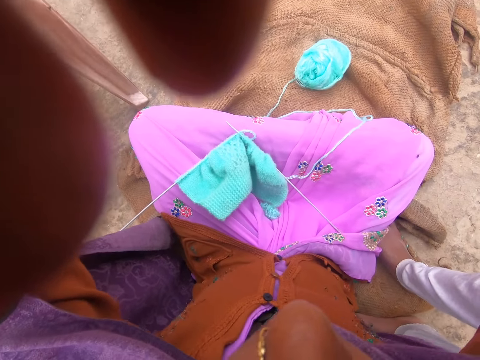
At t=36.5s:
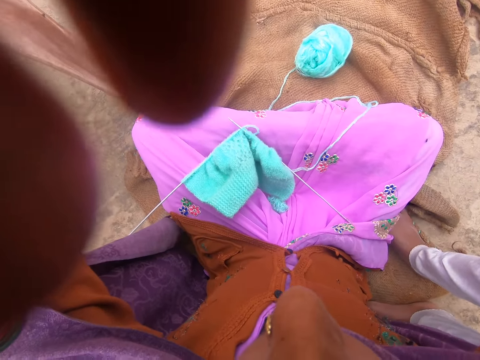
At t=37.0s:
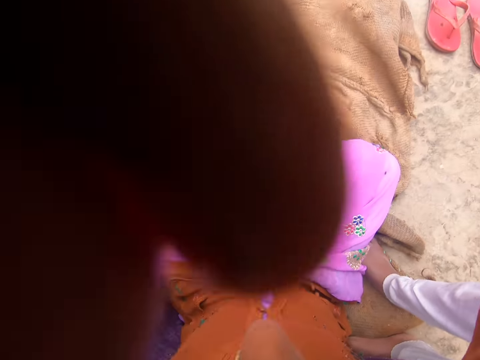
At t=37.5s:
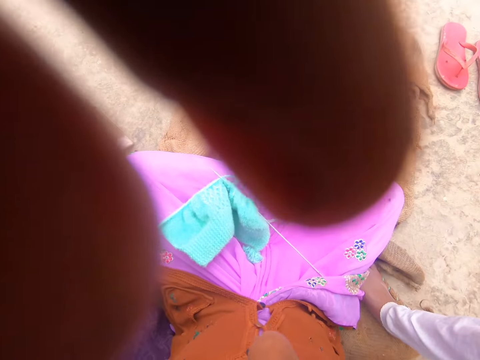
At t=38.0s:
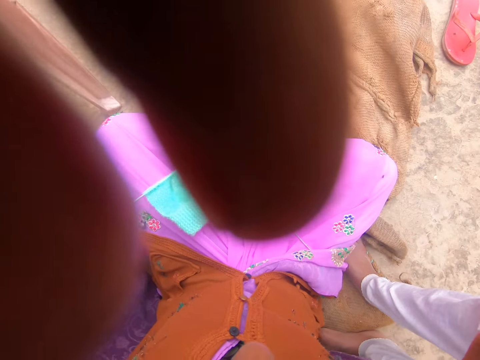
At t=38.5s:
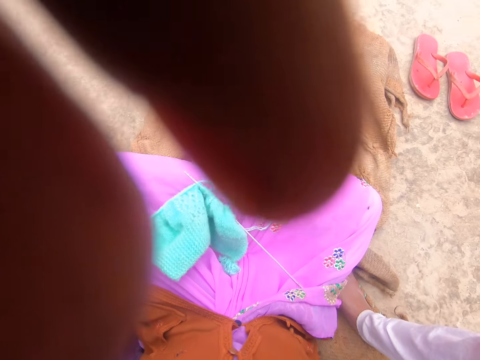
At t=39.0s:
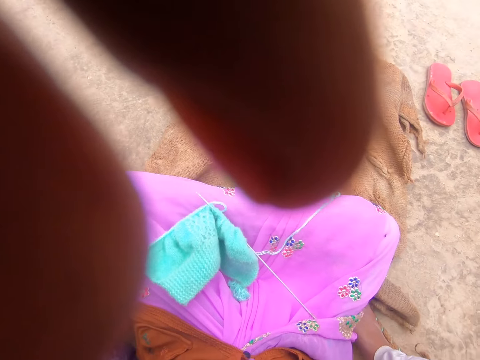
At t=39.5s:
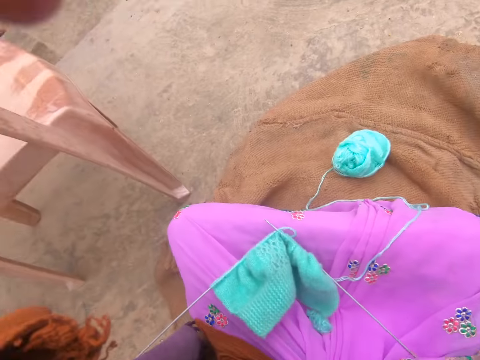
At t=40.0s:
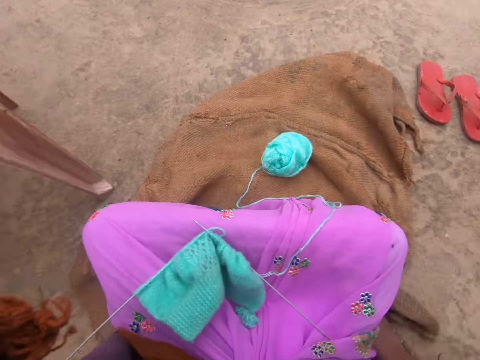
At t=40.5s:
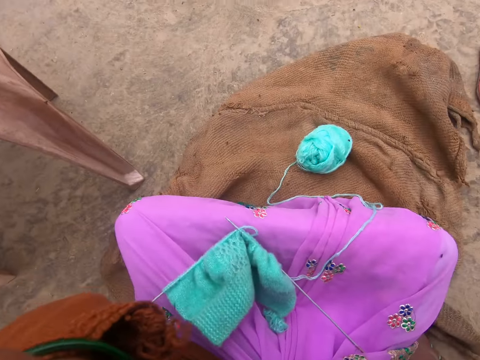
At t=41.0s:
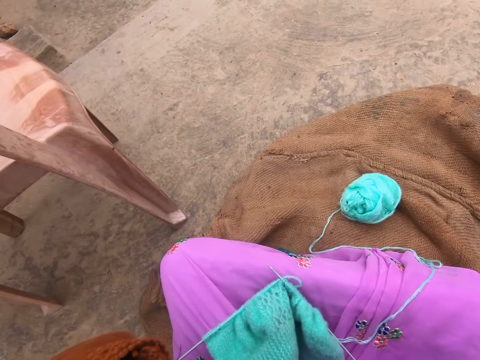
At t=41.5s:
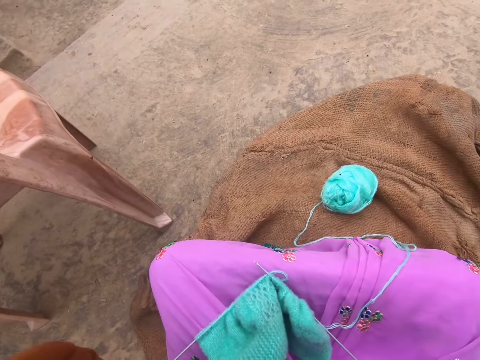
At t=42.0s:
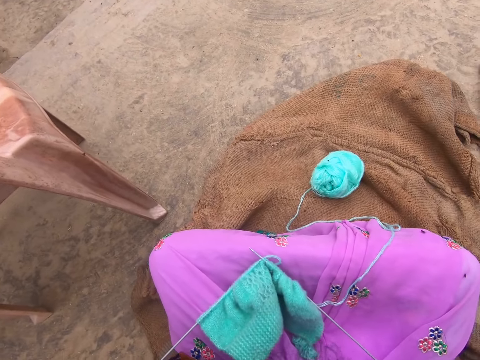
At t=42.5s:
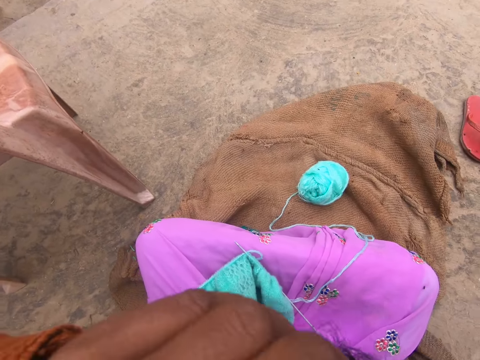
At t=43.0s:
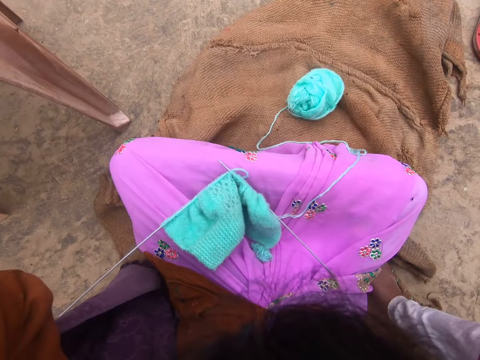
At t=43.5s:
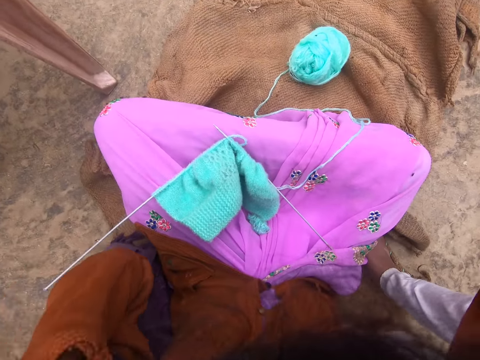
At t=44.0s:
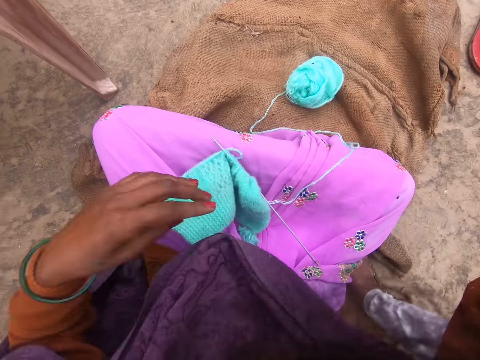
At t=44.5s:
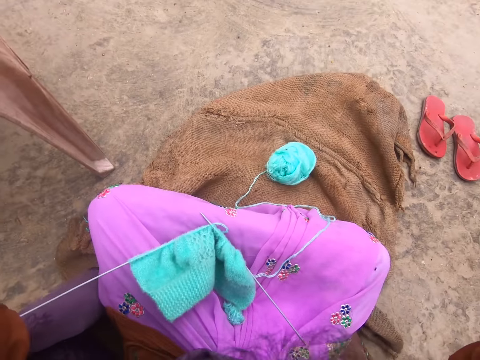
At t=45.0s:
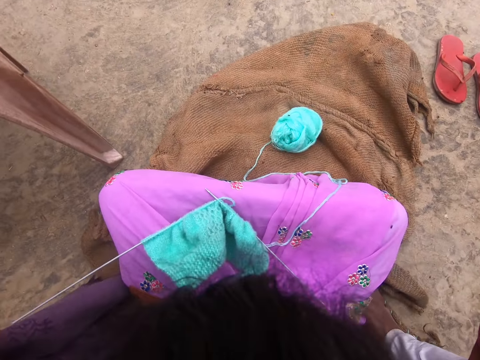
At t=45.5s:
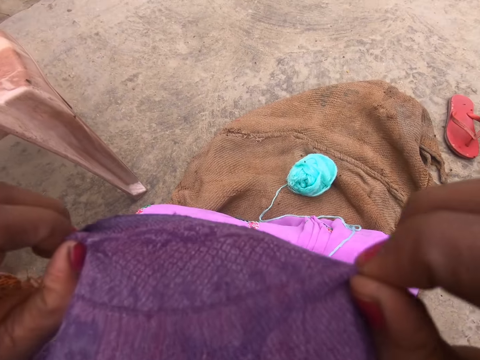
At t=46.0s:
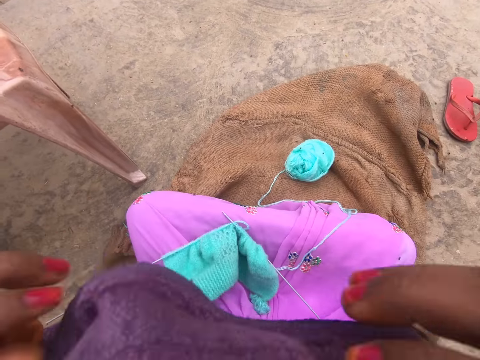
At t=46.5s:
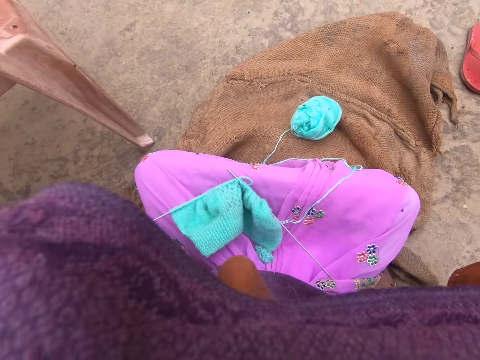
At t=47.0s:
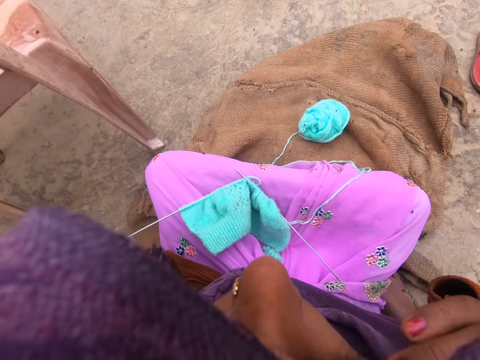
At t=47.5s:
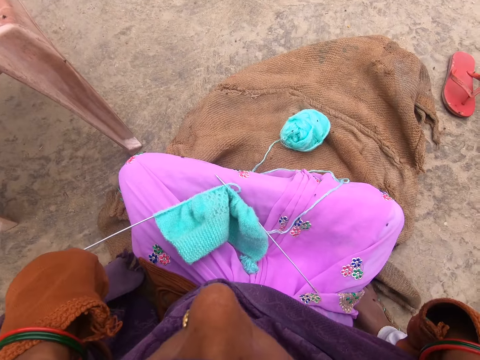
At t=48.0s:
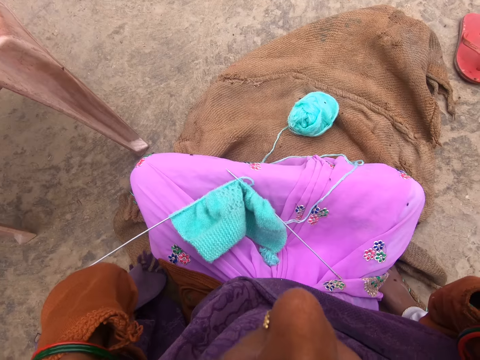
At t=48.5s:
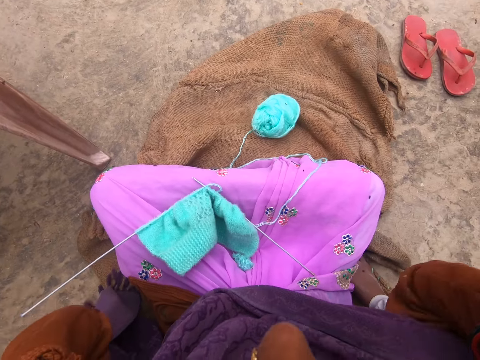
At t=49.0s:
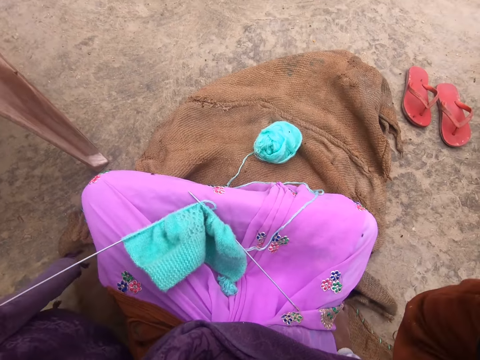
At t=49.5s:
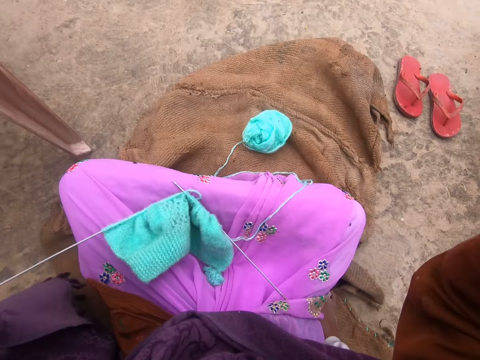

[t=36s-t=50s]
The camera wearer moves her cloth. She adjusts the head camera. She wears her hijab on her head. She moves the head scarf around her head.

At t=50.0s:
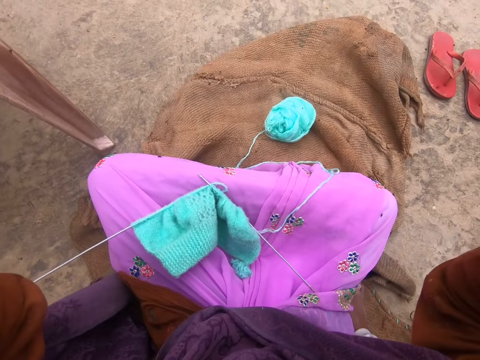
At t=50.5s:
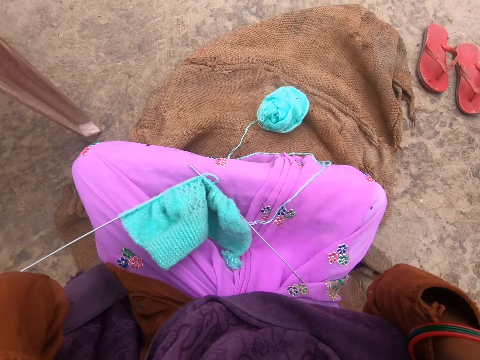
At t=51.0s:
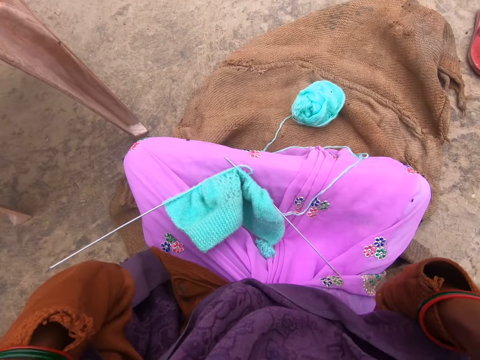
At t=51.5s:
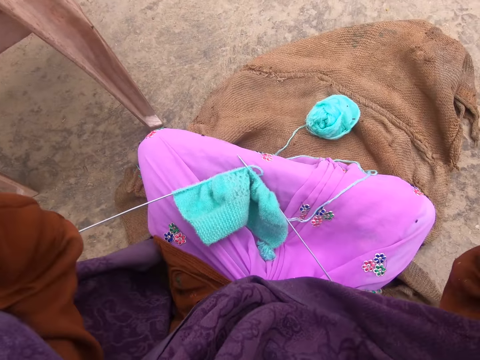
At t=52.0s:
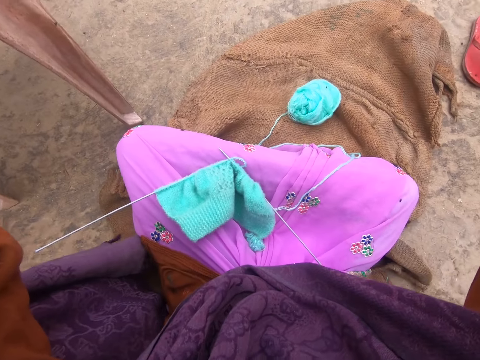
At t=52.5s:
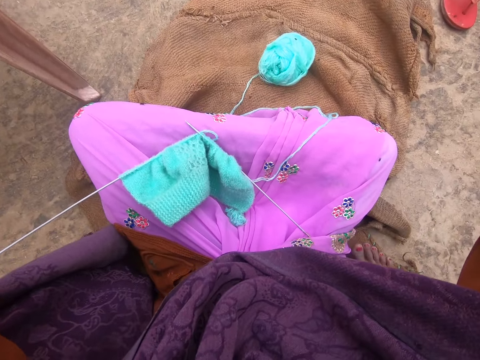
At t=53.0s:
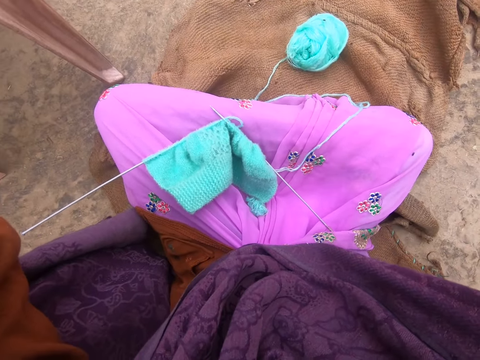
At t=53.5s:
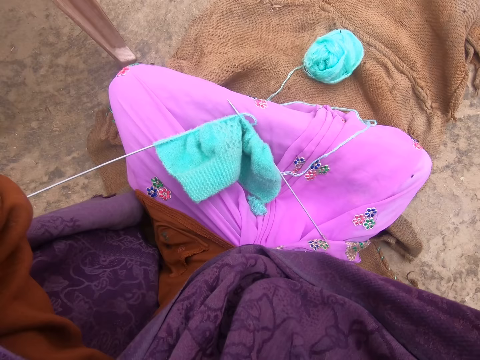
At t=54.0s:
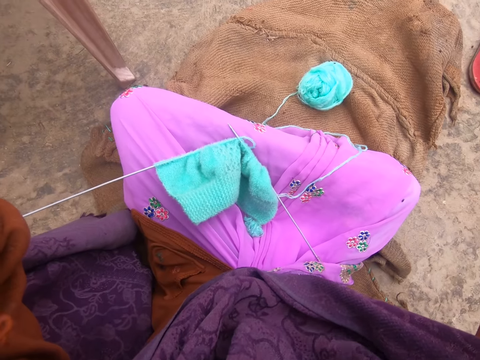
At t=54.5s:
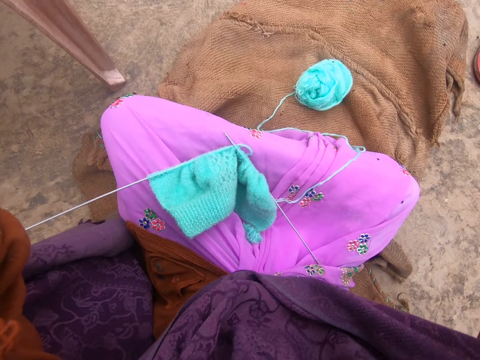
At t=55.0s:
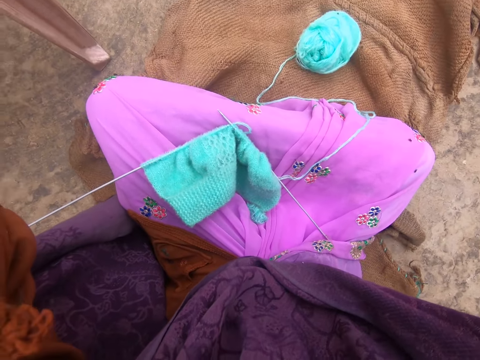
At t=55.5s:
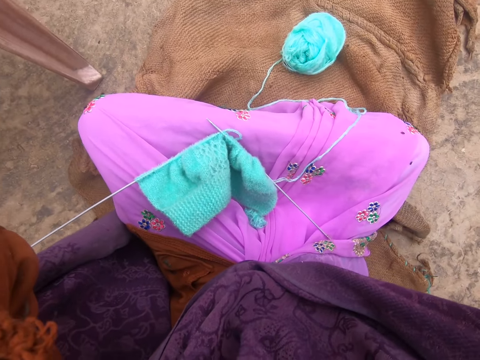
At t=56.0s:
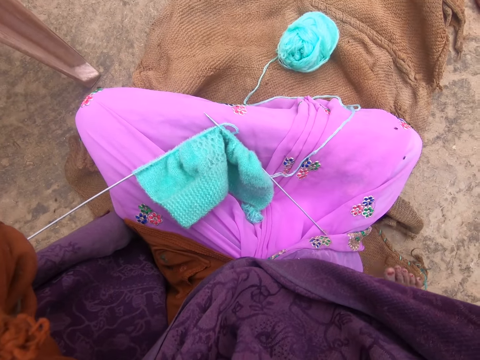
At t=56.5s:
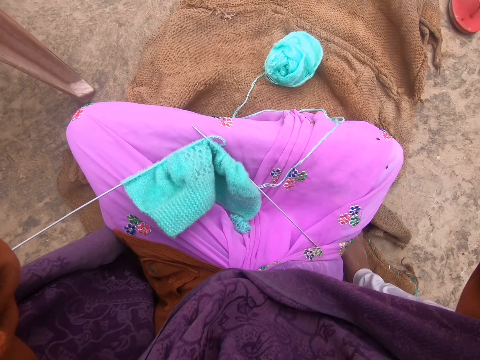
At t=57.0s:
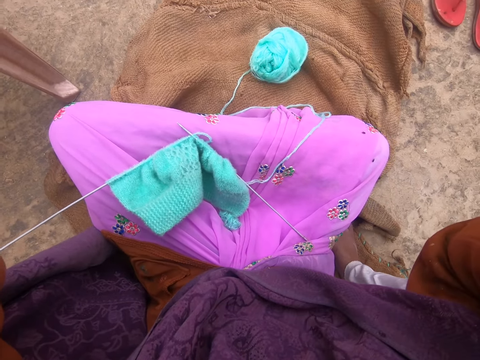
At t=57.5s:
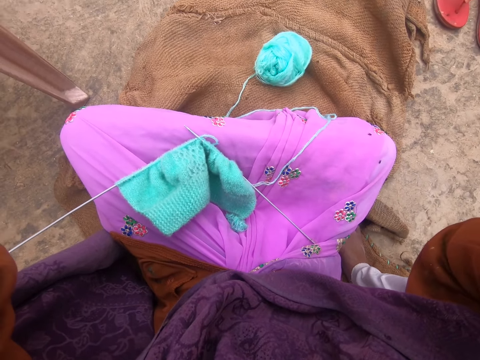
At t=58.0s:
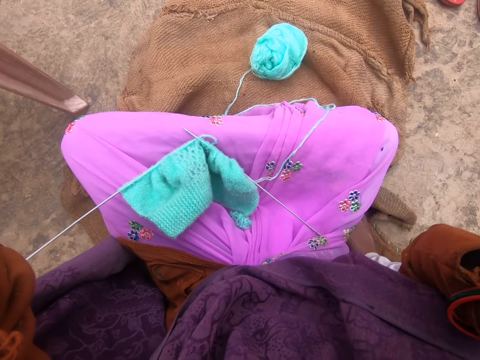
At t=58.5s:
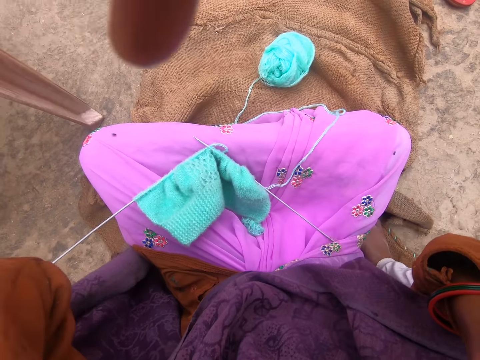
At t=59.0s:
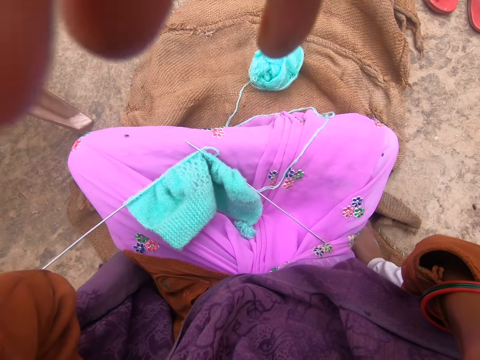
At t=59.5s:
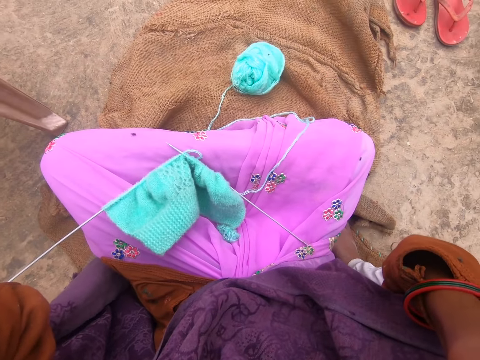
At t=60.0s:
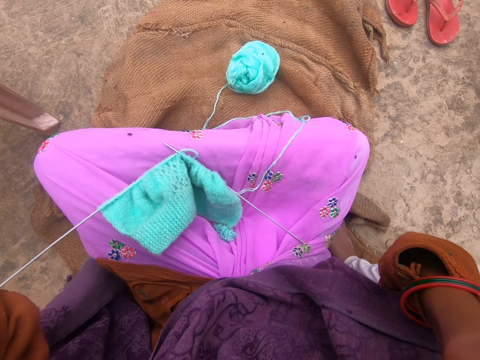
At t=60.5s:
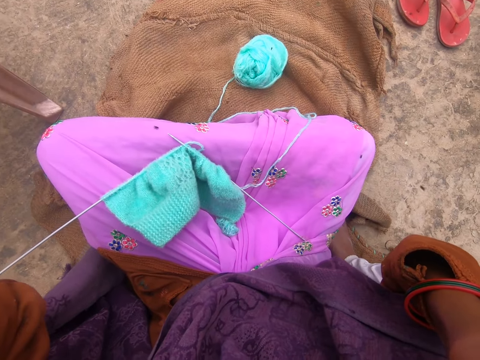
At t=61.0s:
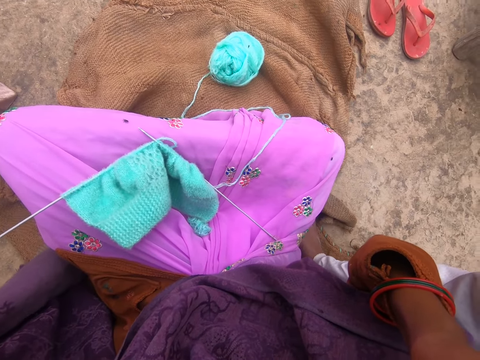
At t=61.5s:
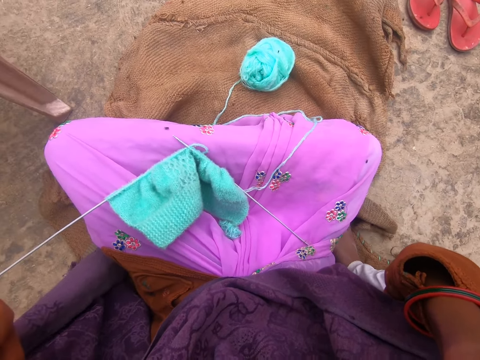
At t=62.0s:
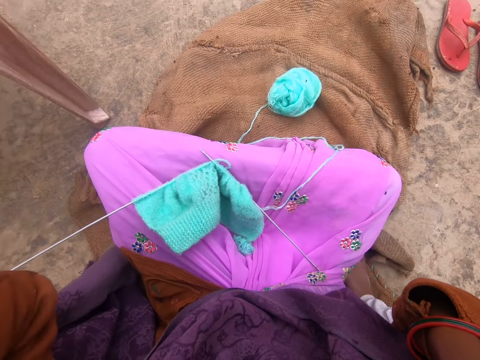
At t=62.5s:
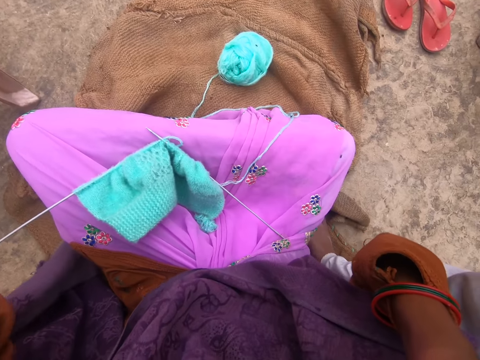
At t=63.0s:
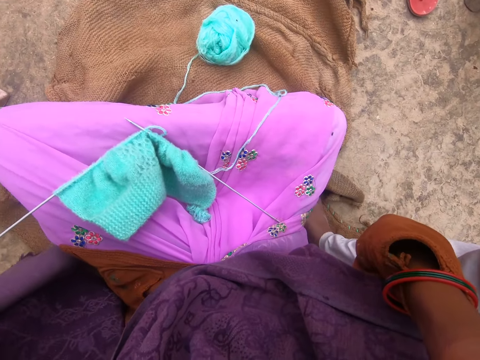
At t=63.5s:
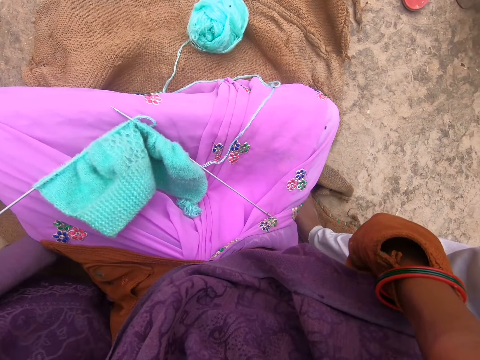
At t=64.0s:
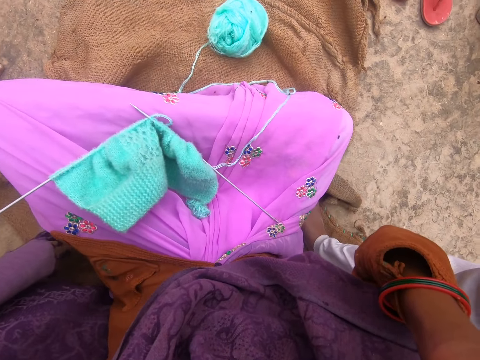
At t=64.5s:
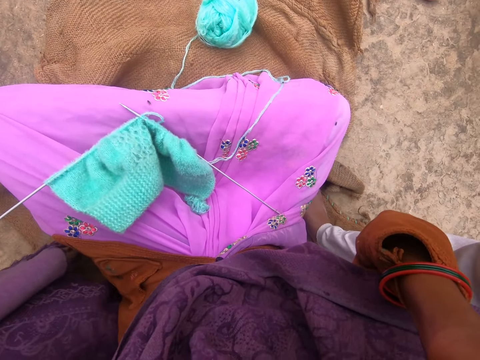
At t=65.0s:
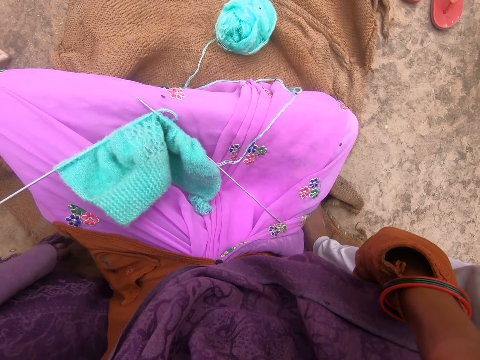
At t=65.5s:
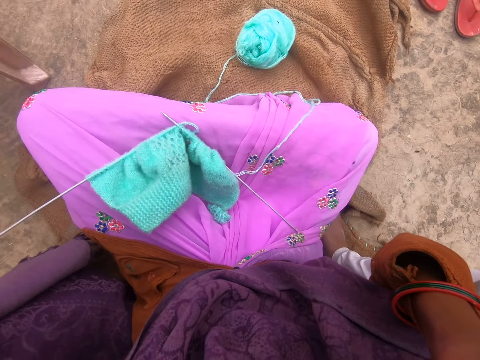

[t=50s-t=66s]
The camera wearer adjusts the head camera. A person fixes the camera wearer's head scarf on the head.
